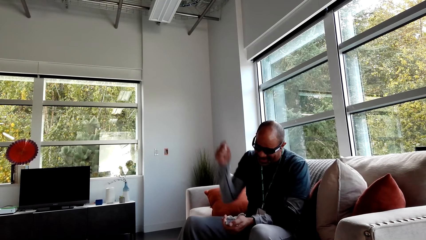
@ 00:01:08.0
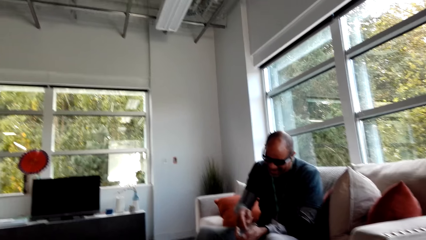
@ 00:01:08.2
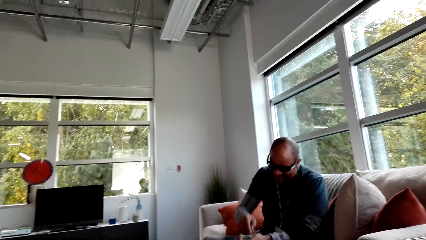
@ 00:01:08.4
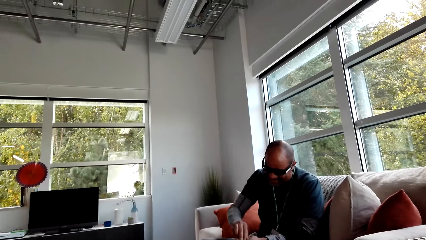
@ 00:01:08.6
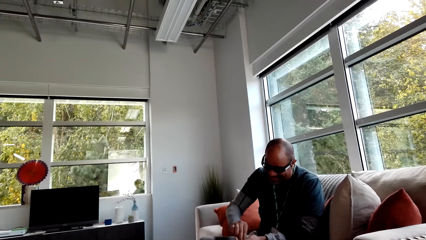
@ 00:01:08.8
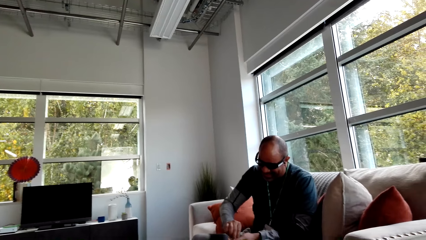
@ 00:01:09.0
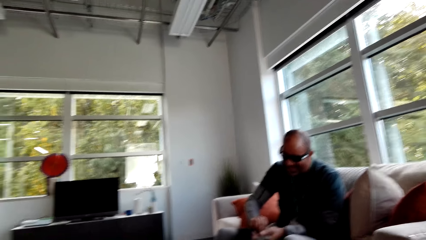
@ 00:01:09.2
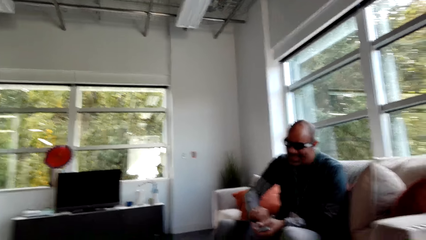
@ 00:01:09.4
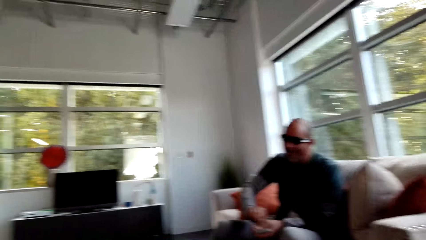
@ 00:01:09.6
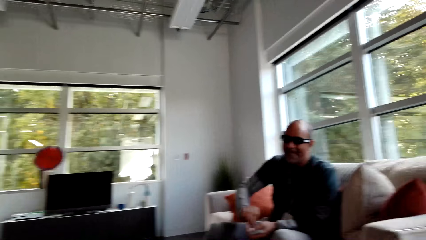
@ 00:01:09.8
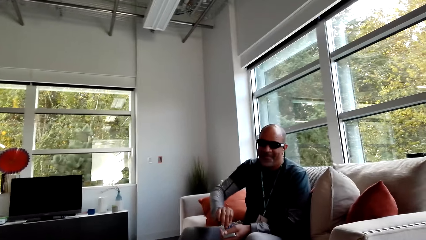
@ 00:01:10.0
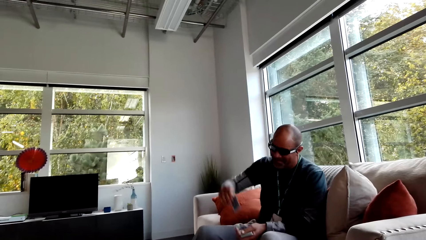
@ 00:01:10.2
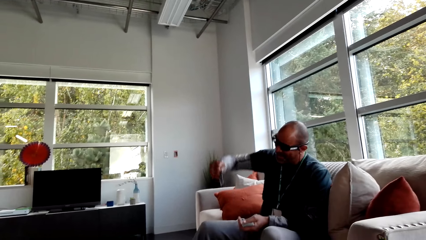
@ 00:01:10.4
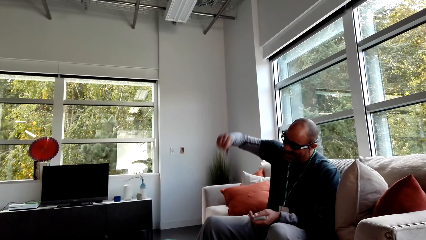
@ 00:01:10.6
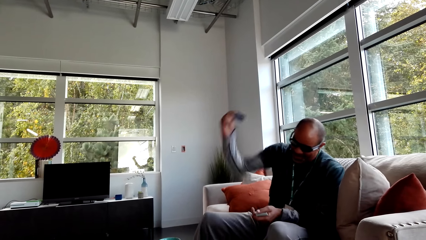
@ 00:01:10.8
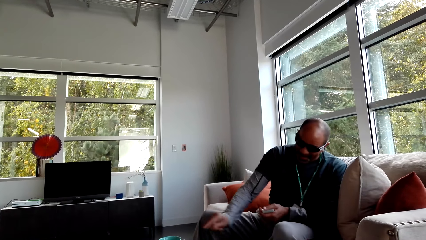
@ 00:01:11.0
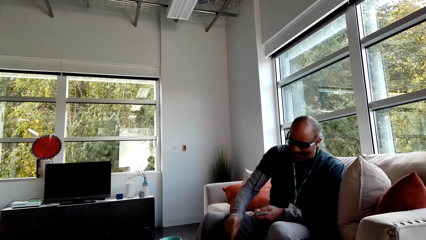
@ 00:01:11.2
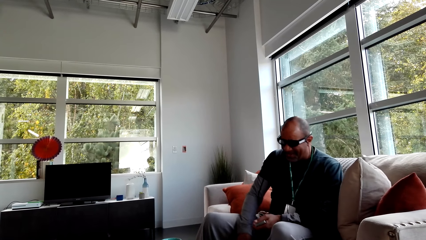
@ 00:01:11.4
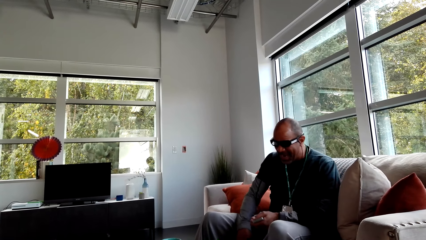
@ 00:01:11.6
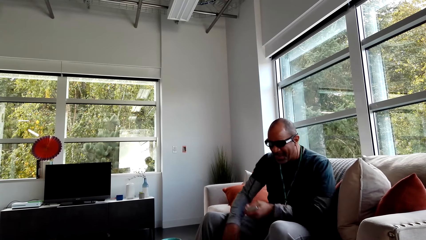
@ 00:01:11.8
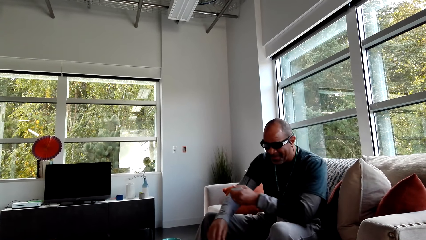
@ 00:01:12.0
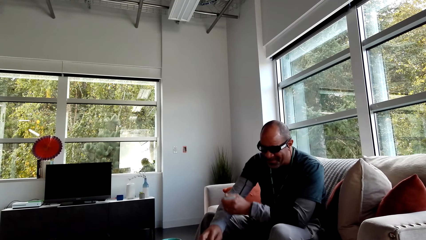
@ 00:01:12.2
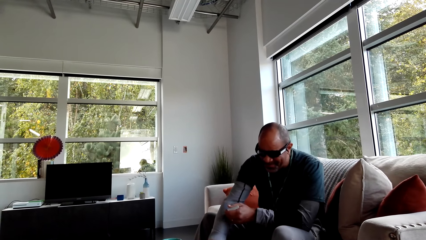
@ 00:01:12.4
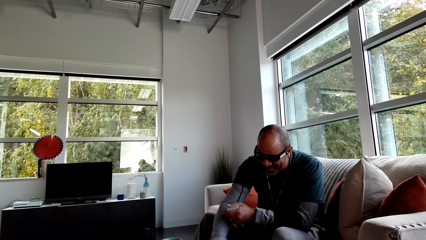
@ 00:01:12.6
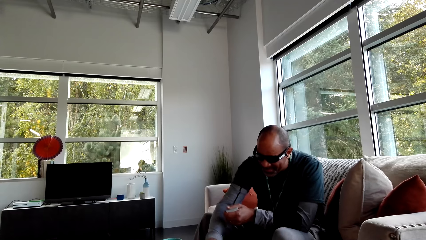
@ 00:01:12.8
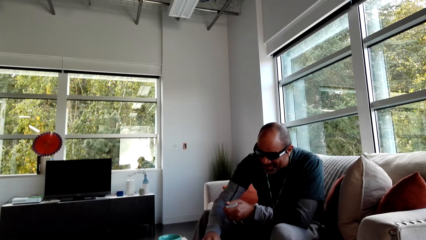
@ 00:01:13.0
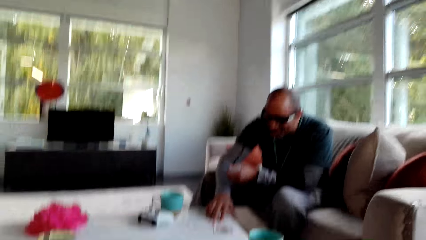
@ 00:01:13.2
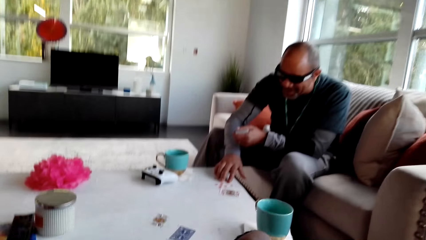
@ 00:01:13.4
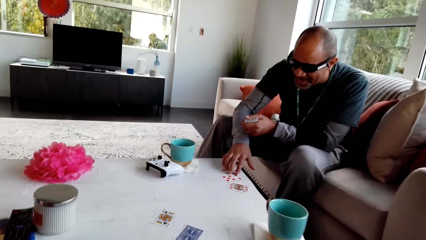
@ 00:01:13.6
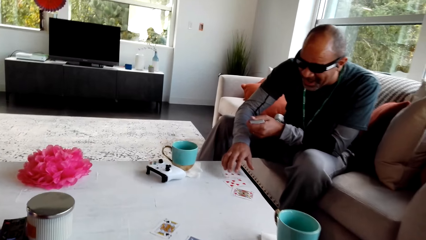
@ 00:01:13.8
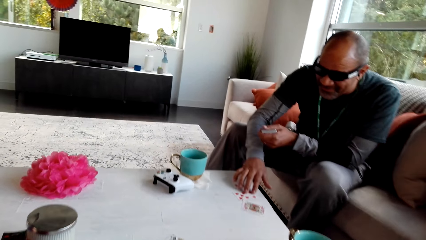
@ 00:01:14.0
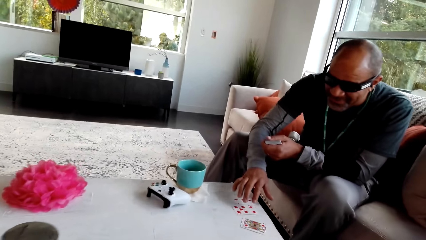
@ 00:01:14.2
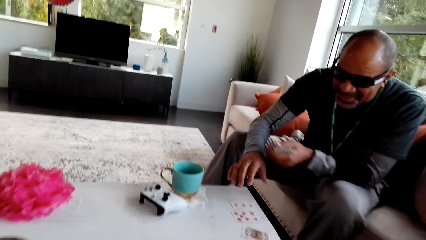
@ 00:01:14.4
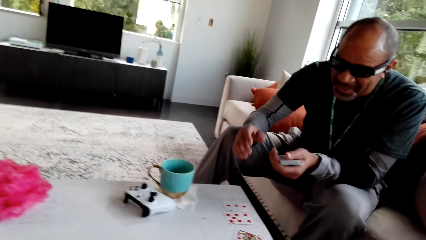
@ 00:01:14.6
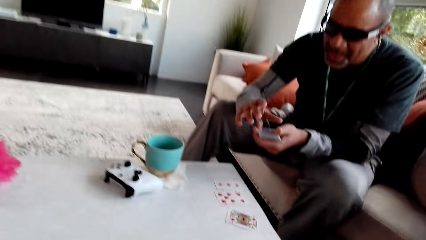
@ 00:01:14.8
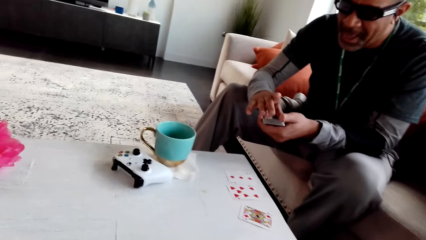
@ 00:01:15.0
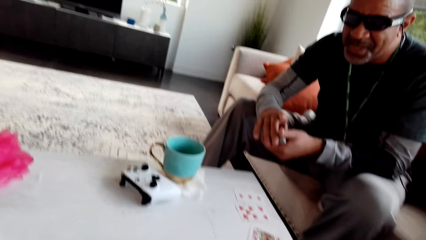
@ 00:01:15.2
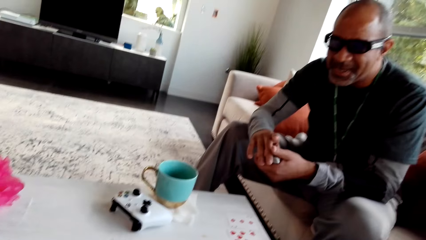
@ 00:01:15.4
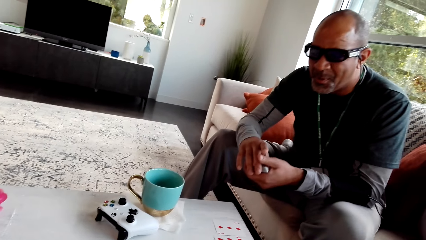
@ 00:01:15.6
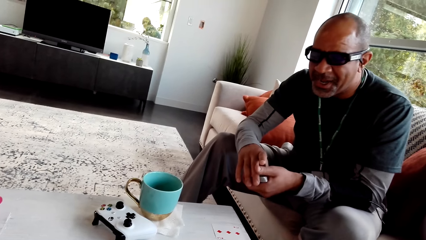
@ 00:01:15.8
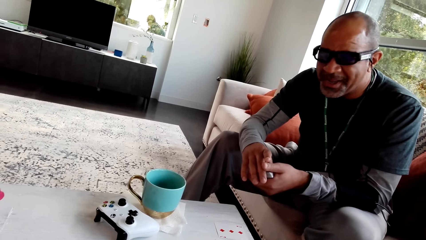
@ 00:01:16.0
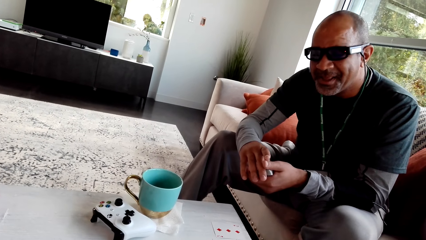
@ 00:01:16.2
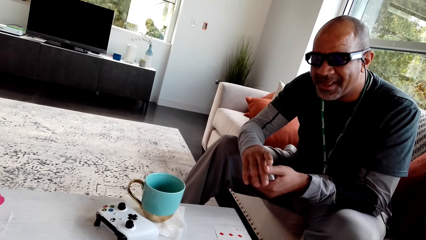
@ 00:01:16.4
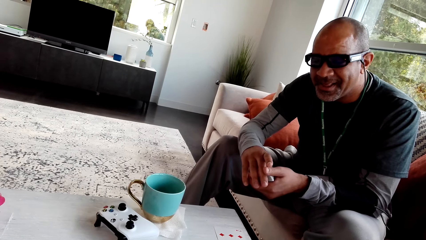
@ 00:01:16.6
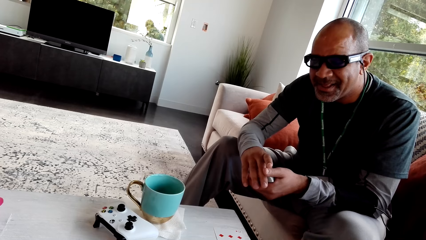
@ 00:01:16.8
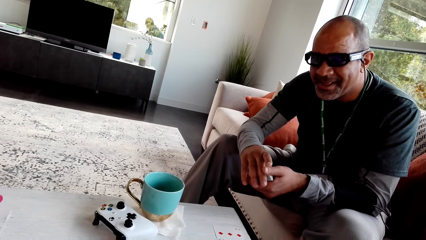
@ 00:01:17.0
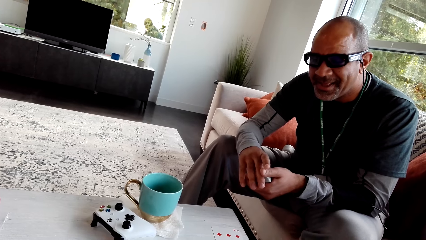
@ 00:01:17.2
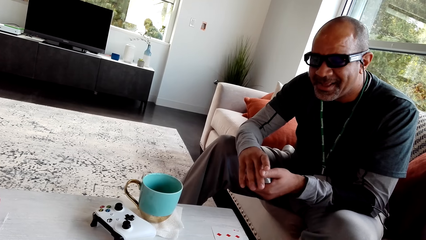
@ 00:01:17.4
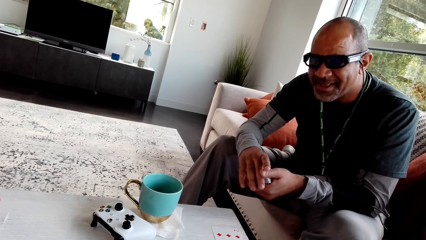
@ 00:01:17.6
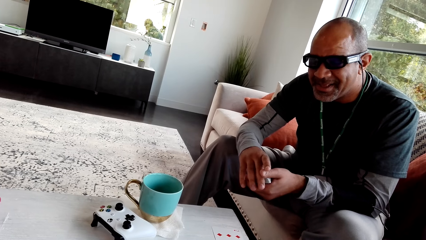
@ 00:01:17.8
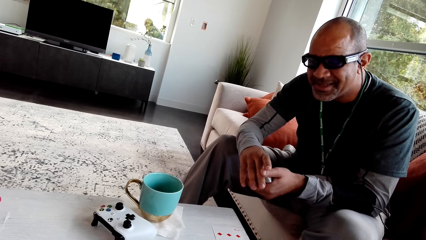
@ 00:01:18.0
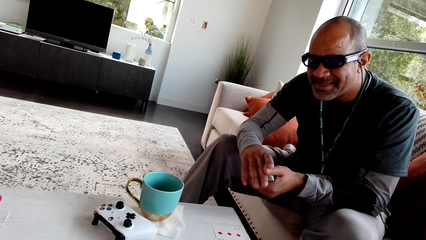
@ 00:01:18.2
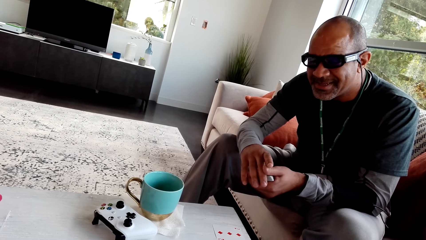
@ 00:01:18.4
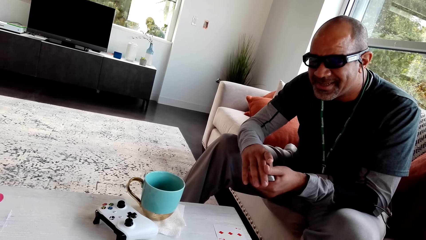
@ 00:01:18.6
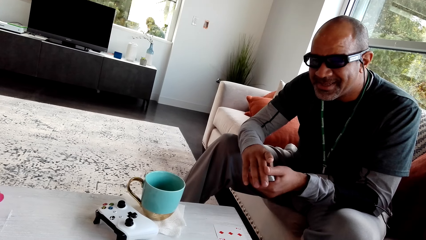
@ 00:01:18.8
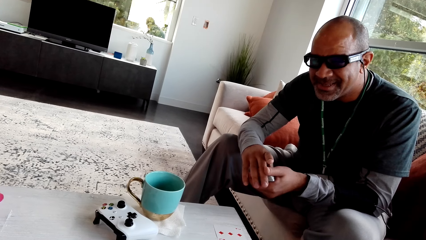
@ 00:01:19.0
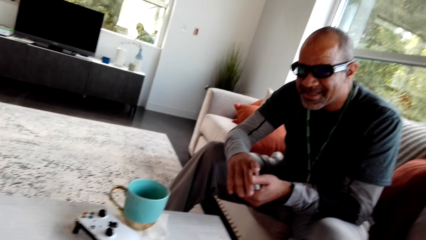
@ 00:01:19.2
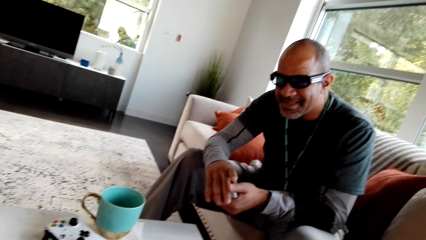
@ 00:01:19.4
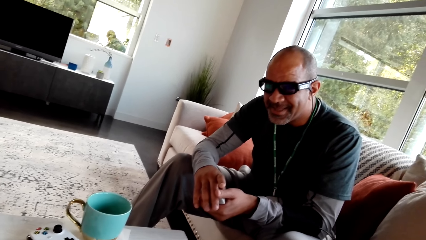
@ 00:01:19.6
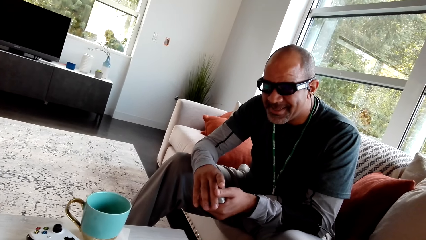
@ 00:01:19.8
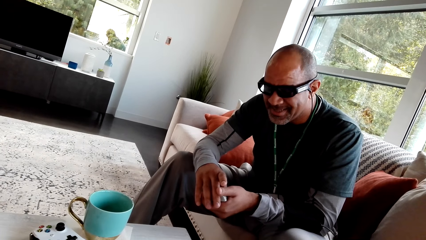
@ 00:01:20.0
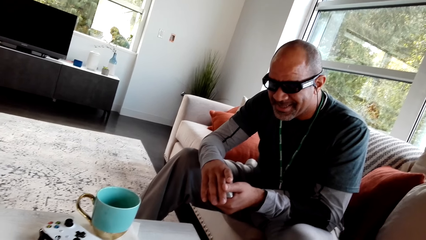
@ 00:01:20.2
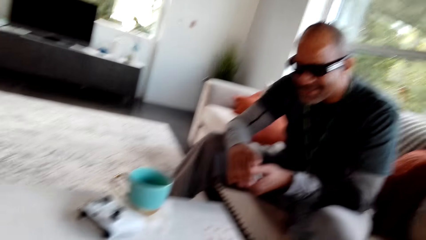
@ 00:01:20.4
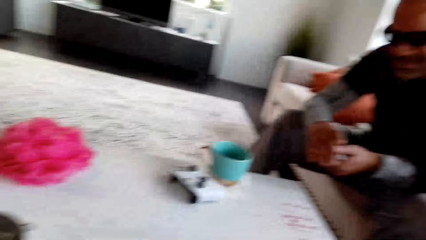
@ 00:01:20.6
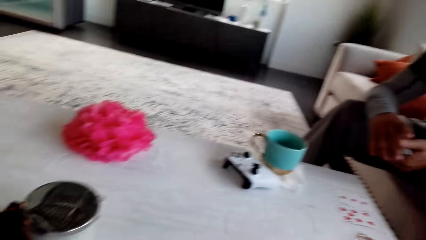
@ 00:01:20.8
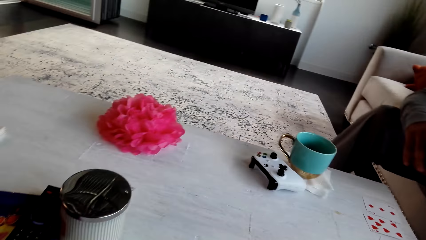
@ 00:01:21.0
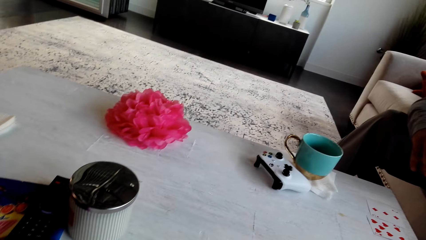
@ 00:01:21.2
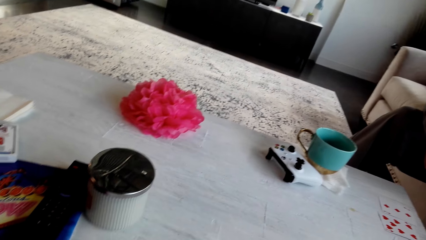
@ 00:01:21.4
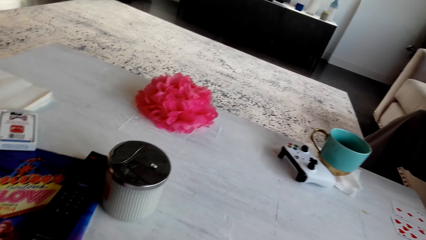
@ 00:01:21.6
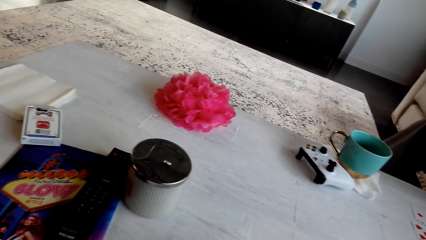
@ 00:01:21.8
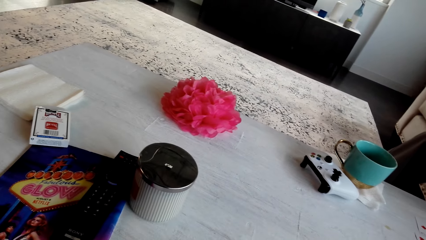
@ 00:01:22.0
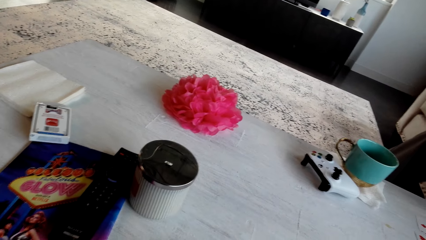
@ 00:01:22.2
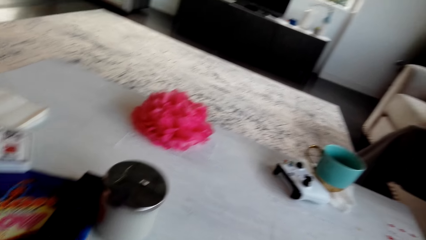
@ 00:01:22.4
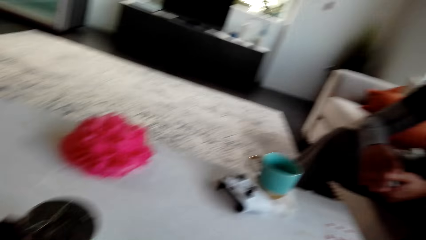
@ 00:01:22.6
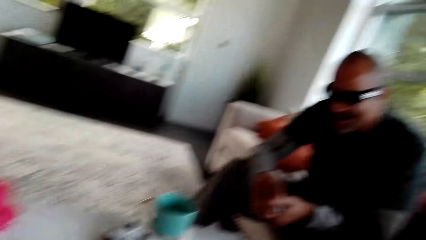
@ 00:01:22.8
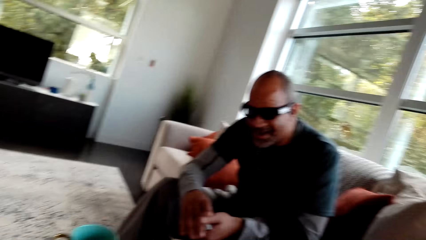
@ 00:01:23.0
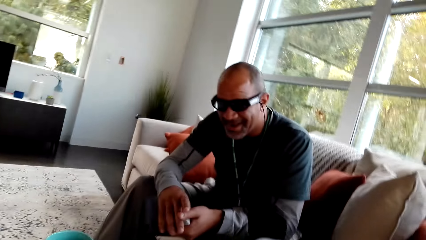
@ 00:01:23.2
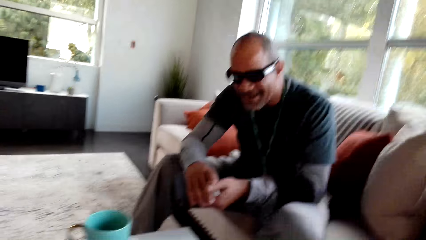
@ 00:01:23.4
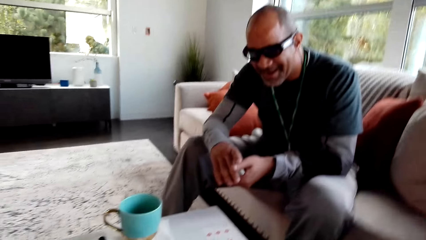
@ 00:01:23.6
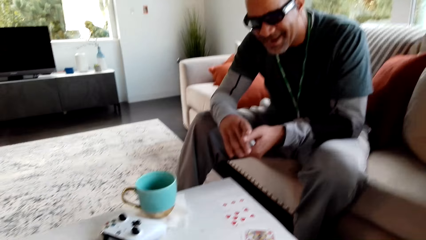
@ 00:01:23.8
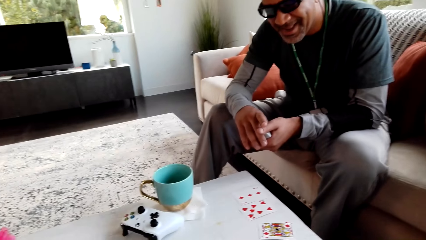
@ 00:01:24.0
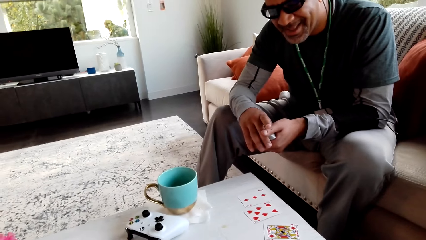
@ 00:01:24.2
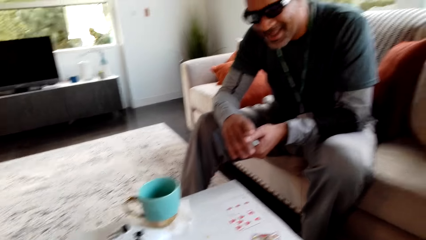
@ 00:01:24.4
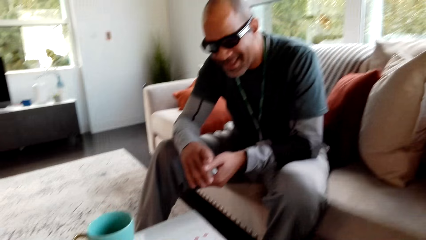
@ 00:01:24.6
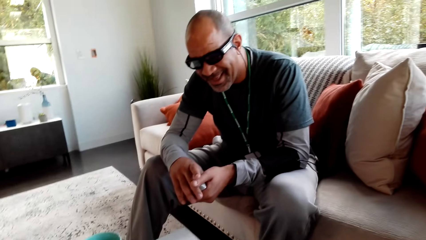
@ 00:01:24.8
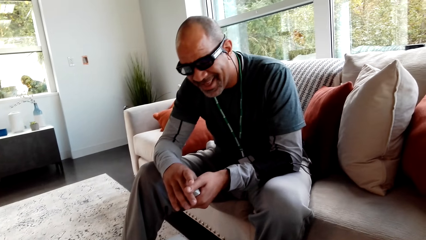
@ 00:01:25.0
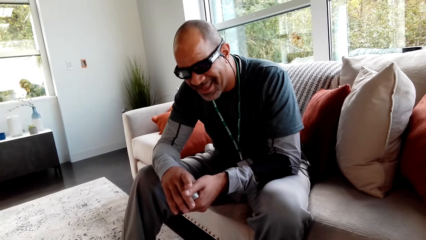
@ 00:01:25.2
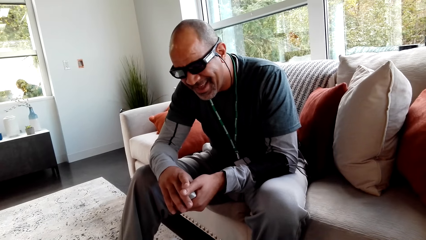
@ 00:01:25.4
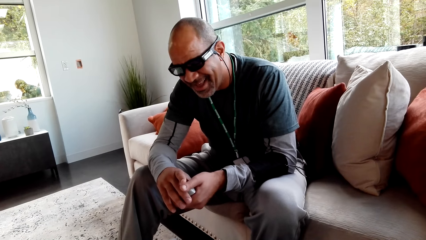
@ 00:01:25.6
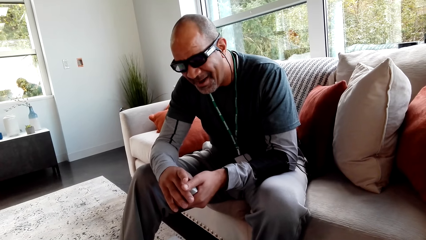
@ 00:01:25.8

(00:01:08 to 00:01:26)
A man picks a play card and places the play card on the table. The camera wearer places a card on the table. They stare at the table. They stare at the man. They stare at the table. They work around. They stare at the man.
